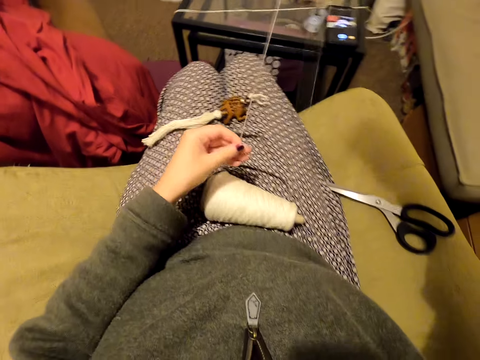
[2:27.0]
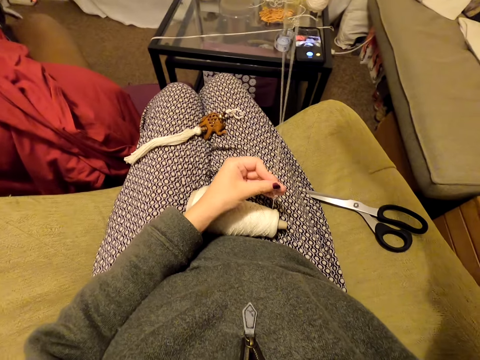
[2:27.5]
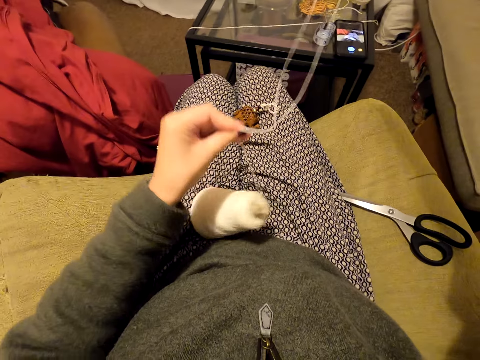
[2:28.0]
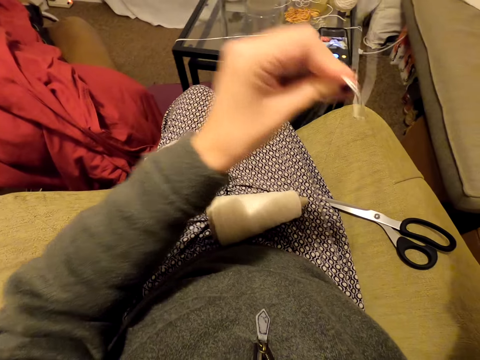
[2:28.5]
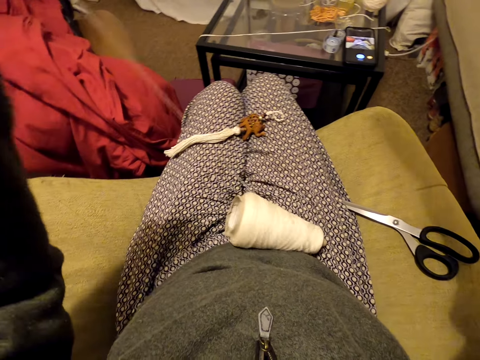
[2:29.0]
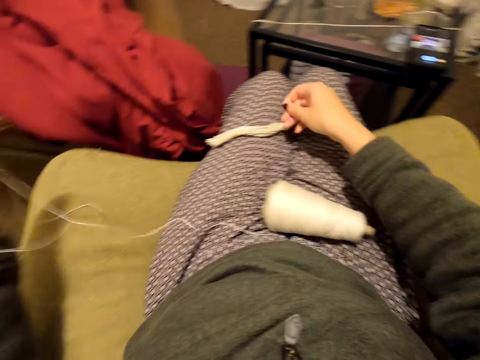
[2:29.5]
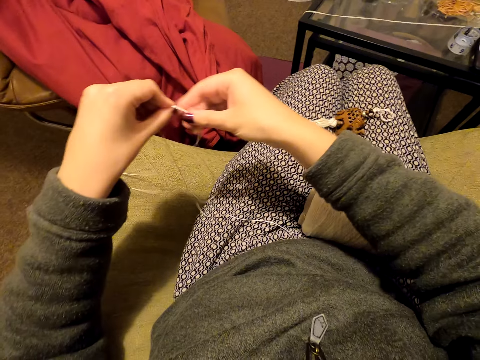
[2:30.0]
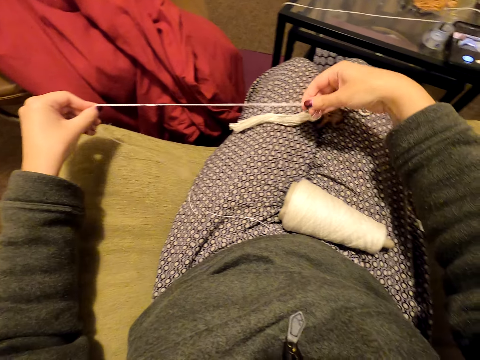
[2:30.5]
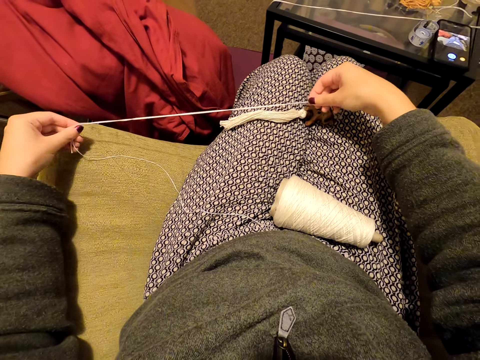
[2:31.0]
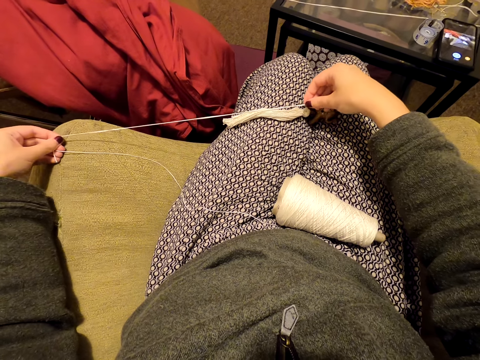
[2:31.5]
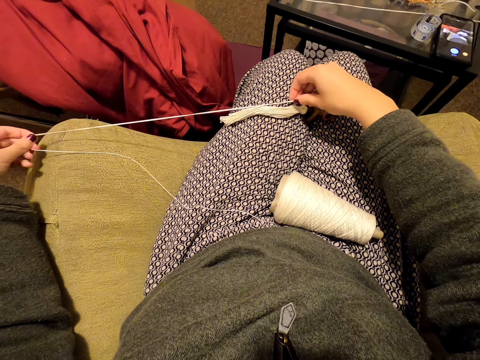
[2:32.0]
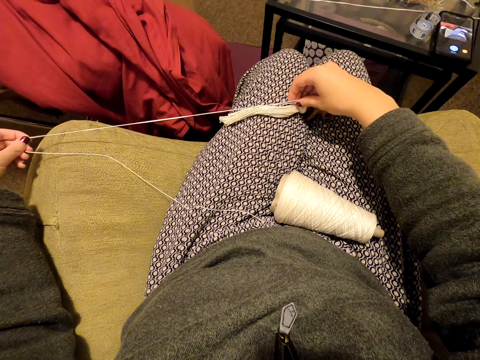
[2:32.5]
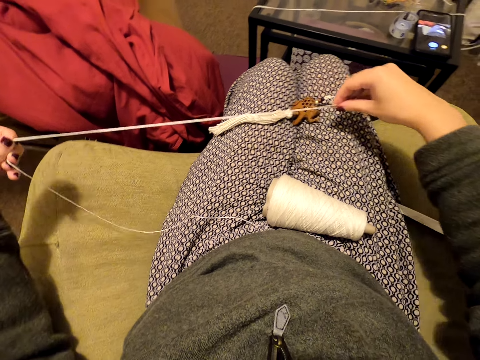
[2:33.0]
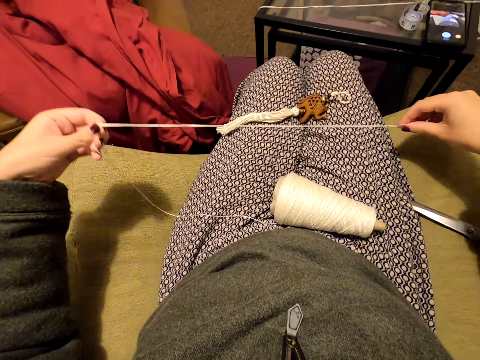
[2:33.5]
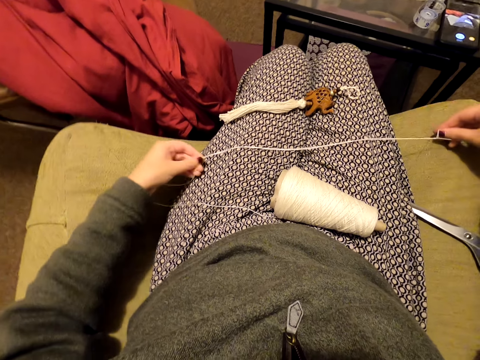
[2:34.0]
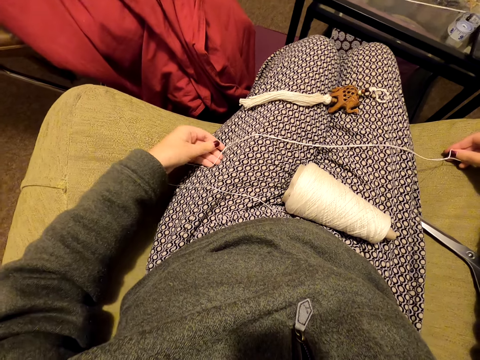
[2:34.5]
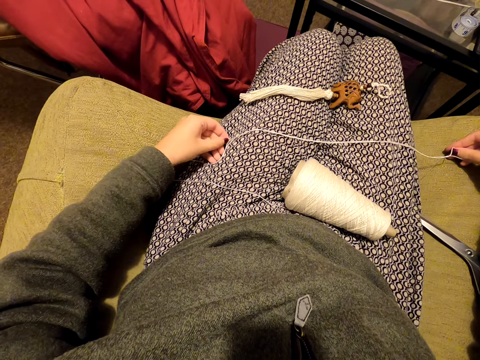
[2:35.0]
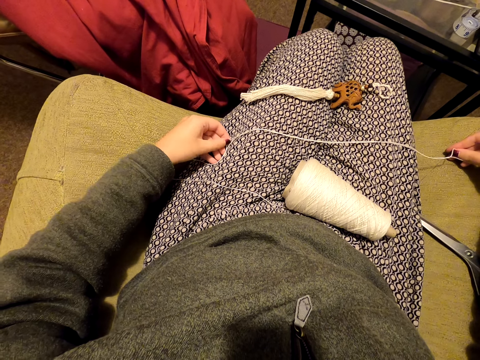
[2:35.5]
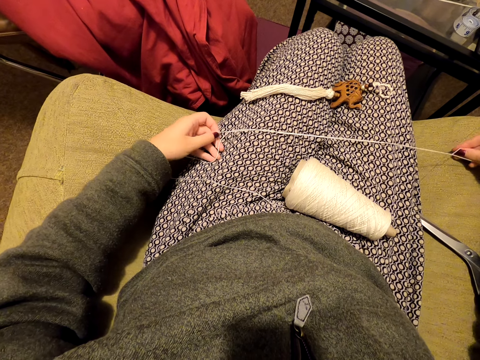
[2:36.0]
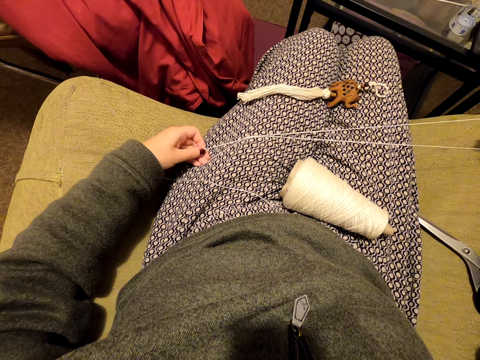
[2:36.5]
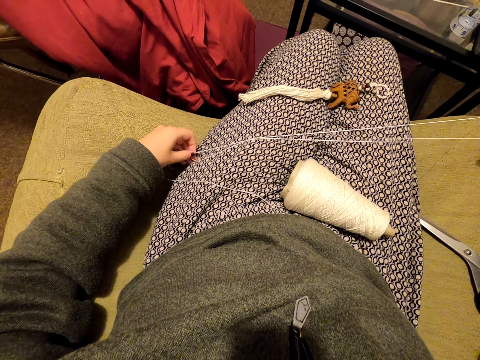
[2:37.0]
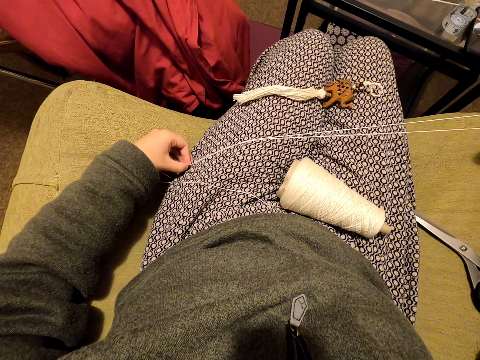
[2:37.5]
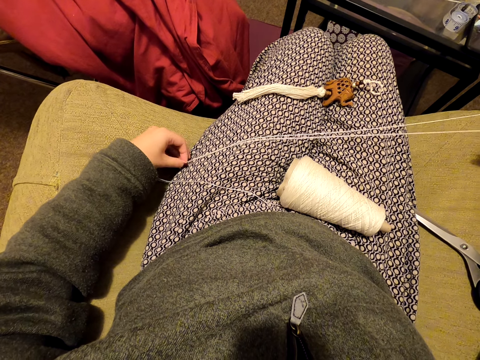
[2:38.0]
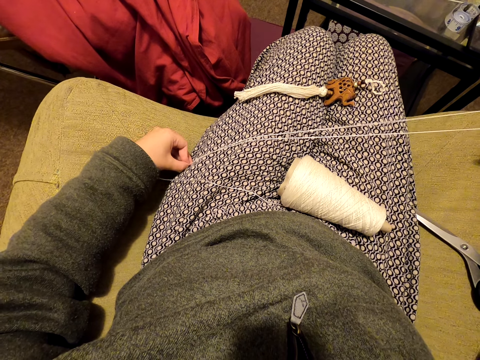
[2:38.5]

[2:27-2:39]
The camera wearer lifts the thread. They unravel the thread. They remove a hand from the thread. They hold the thread. They compare threads. They move the thread and drop the thread. They align the thread. They hold the thread.

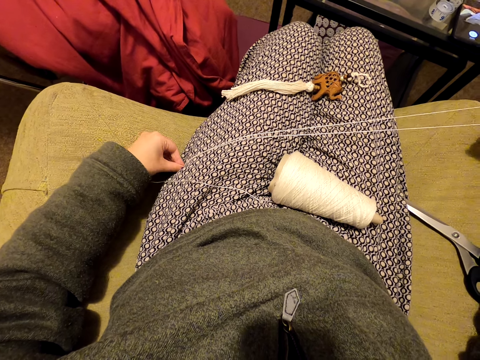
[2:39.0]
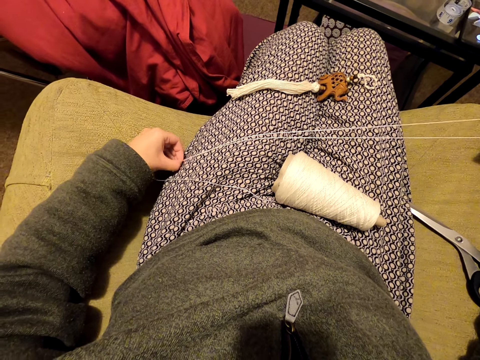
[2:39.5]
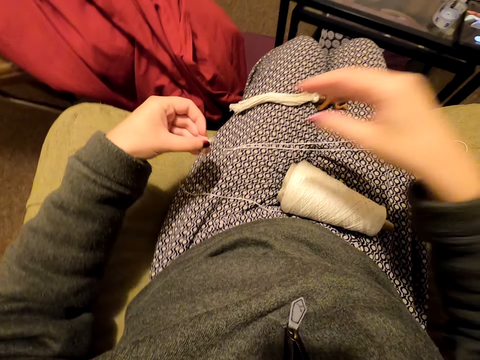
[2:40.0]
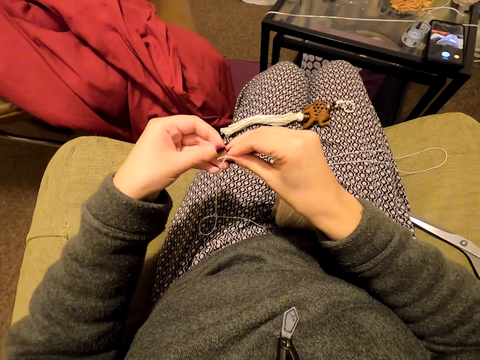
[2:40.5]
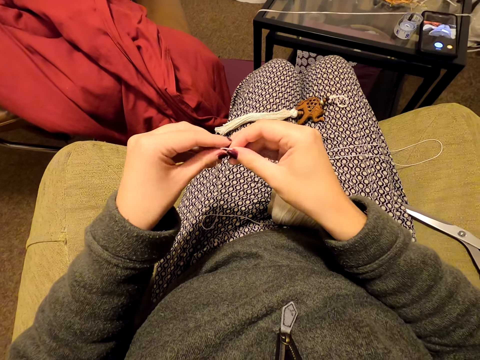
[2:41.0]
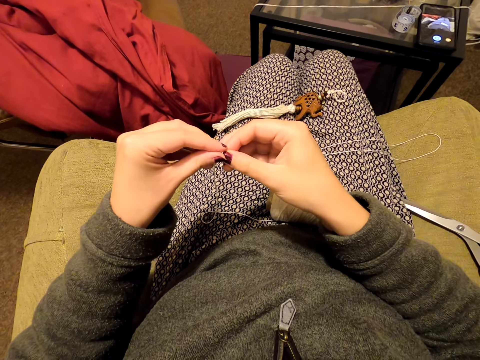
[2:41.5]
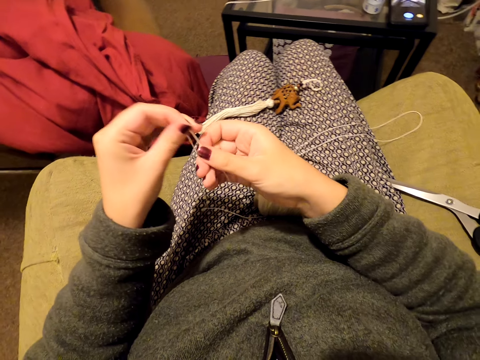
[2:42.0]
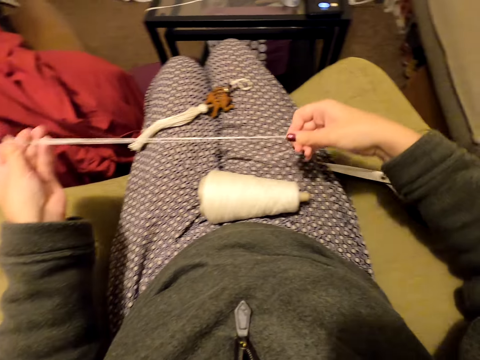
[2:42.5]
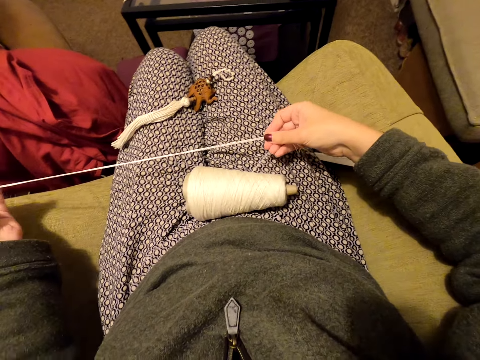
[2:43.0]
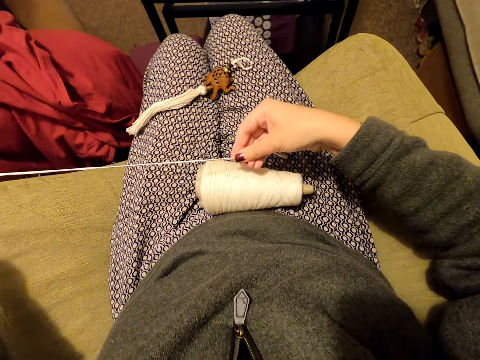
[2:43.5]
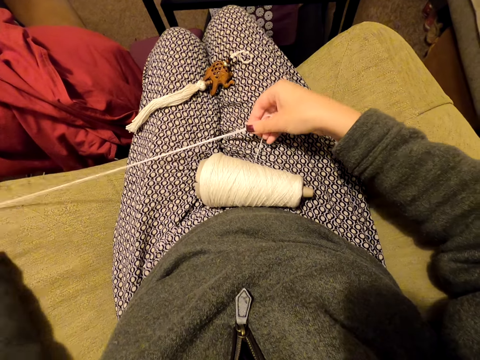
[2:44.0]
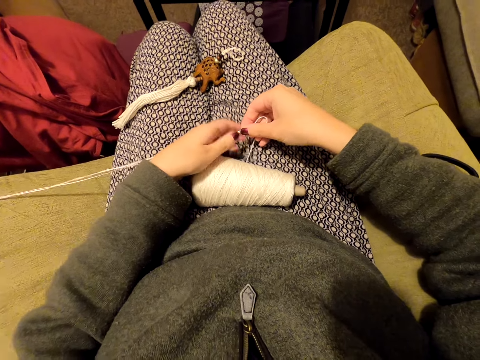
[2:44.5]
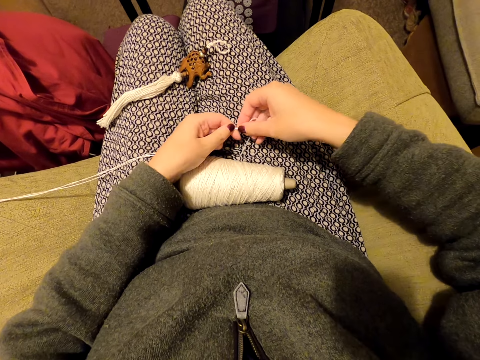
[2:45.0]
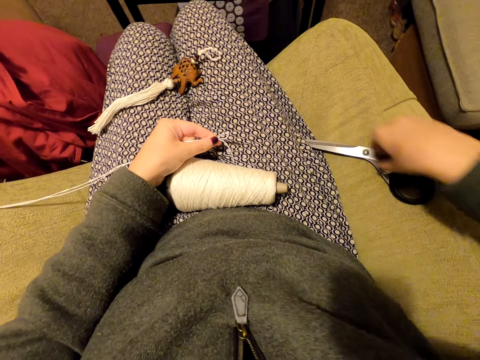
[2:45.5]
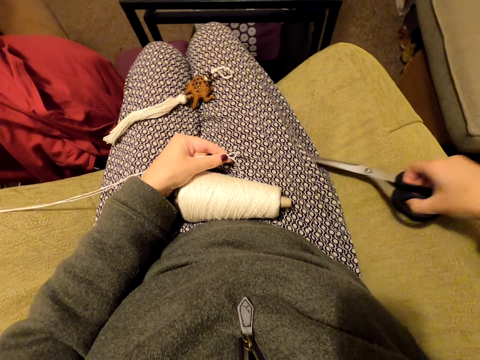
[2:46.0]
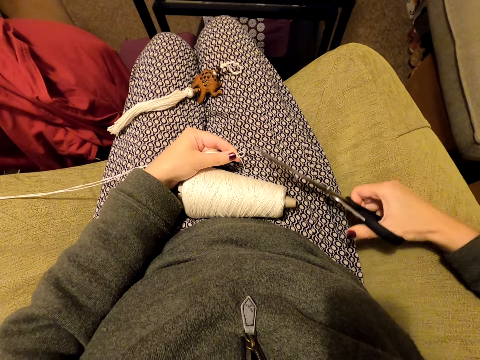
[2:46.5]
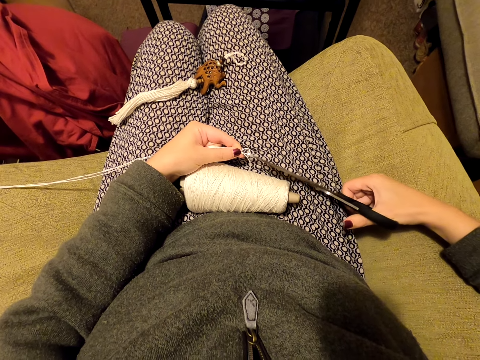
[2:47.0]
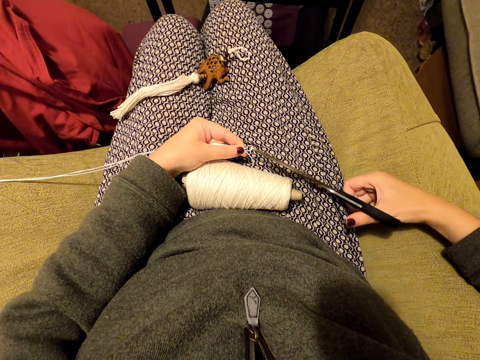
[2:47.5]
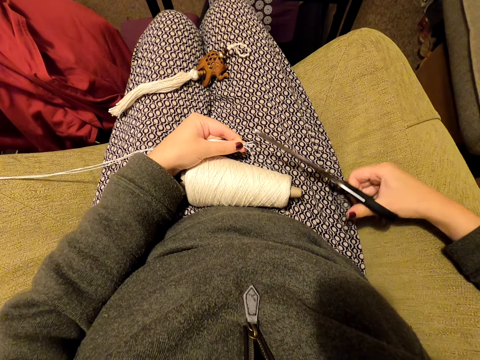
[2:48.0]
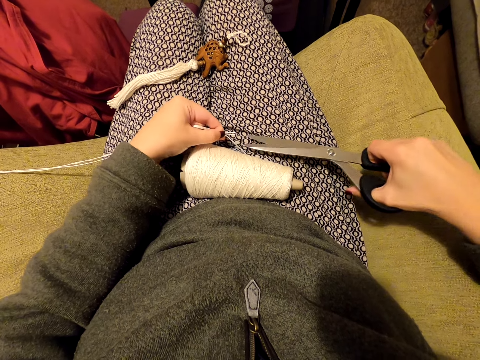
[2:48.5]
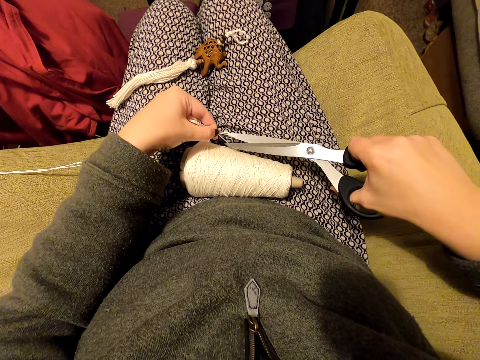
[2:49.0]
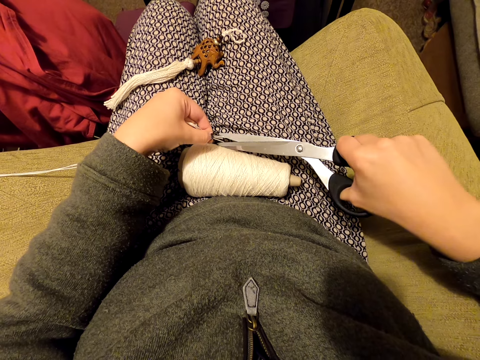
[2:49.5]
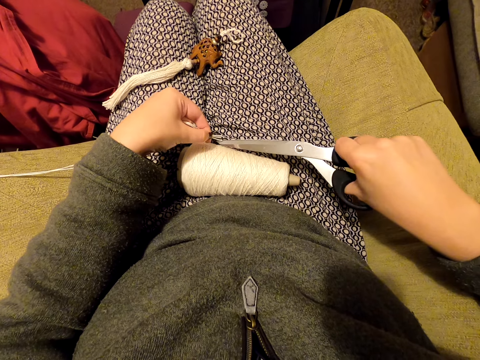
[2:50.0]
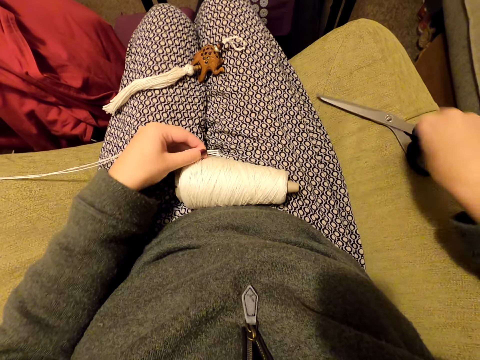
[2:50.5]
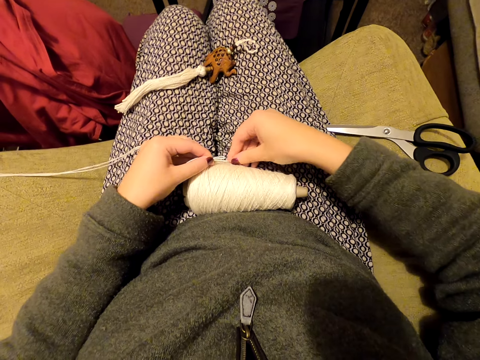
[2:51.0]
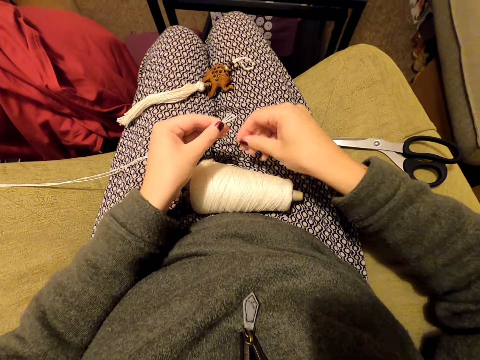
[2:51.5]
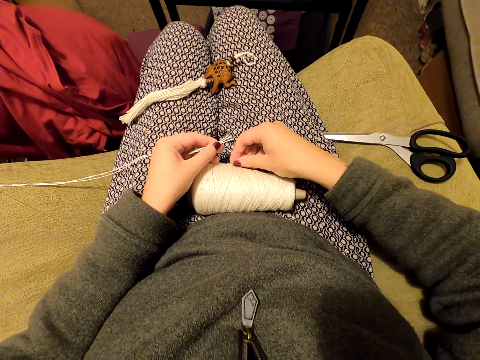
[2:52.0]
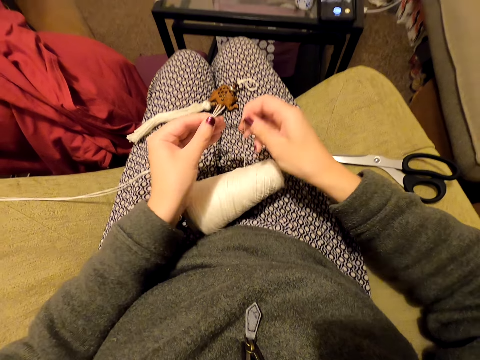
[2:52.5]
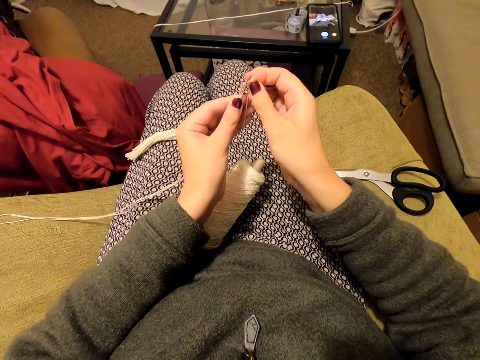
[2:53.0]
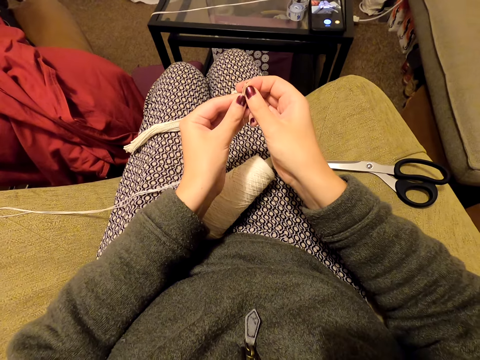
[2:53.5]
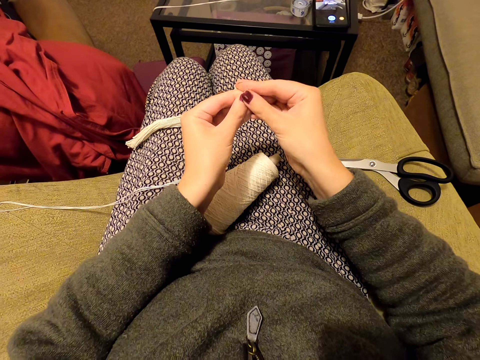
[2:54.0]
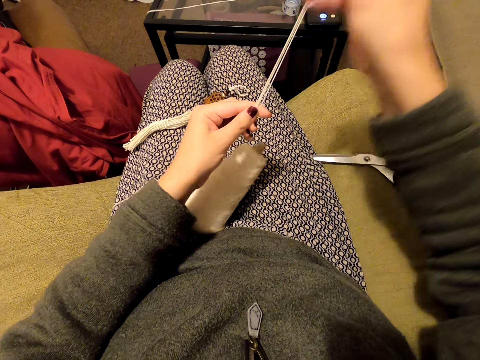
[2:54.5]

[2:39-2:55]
The camera wearer holds the thread with the other hand. They move a hand along the thread. They straighten the thread. They unravel the thread. They hold the thread. They pick up the scissors on a table. They cut the thread. They cut the thread again. They put the scissors on the table. They touch the thread. They align the thread. They pick the thread. They hold the thread with the other hand.
